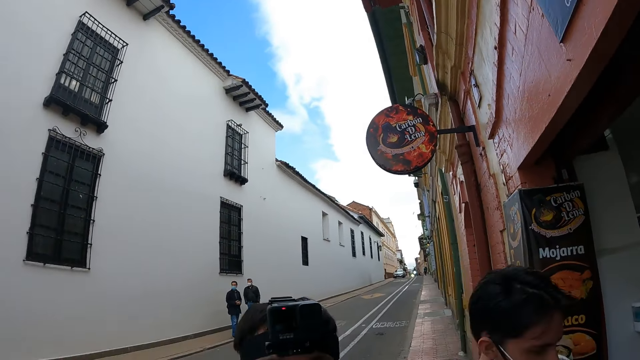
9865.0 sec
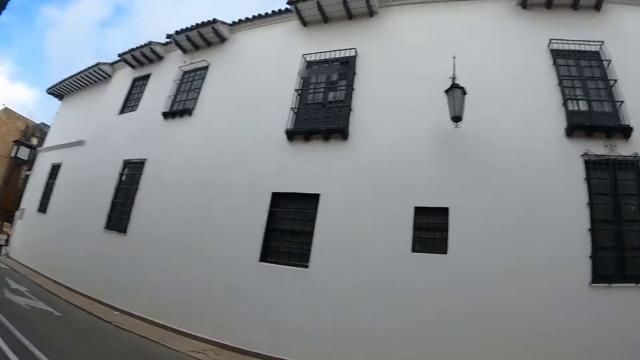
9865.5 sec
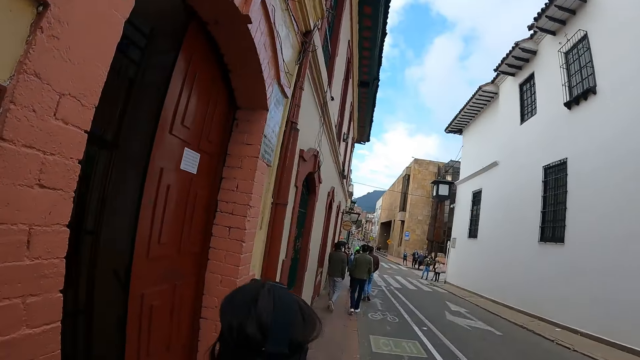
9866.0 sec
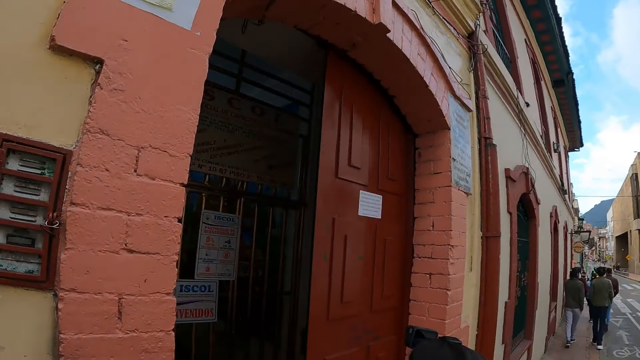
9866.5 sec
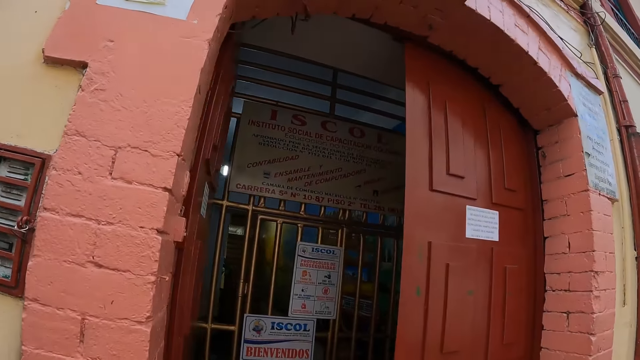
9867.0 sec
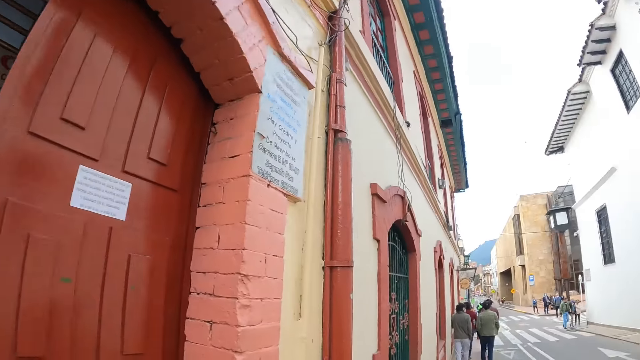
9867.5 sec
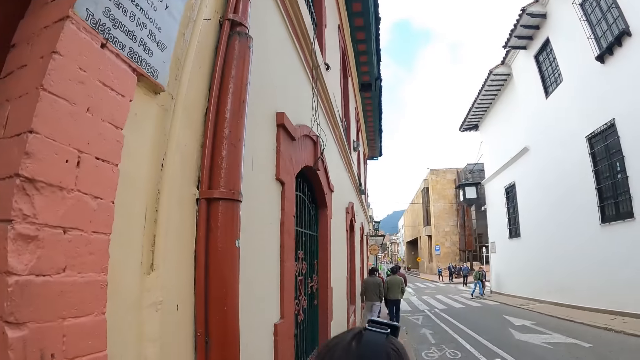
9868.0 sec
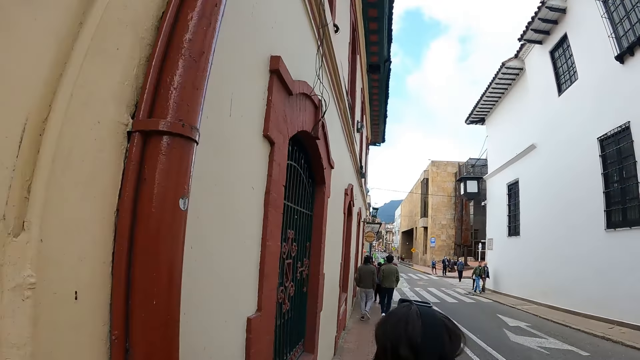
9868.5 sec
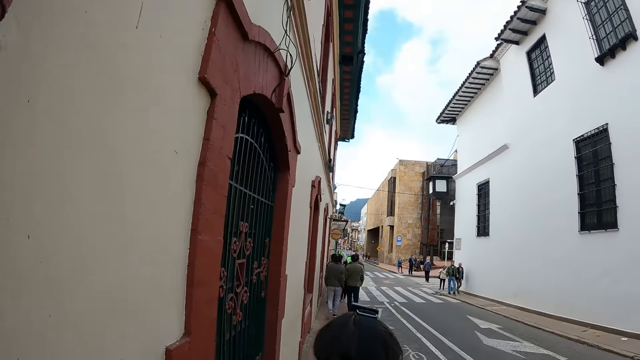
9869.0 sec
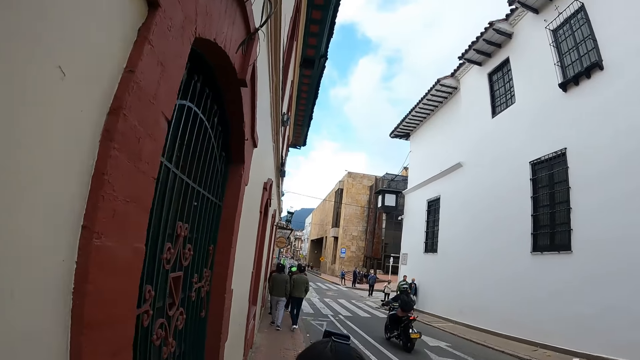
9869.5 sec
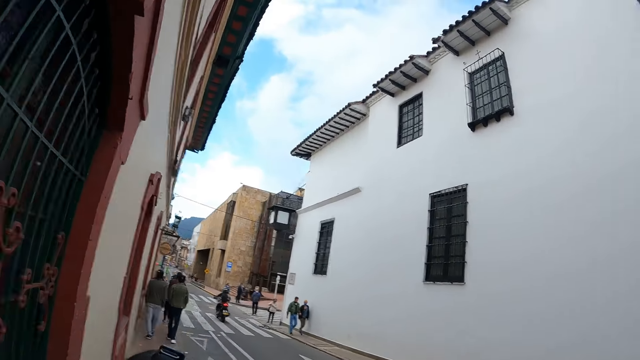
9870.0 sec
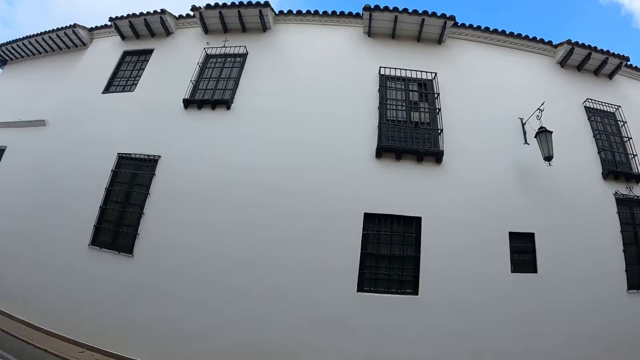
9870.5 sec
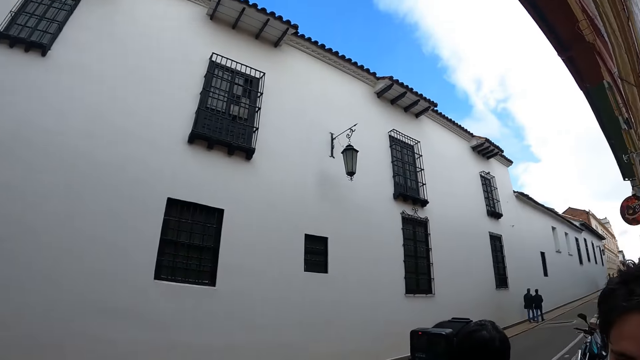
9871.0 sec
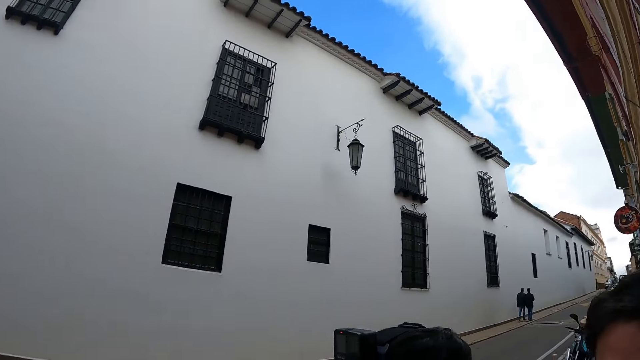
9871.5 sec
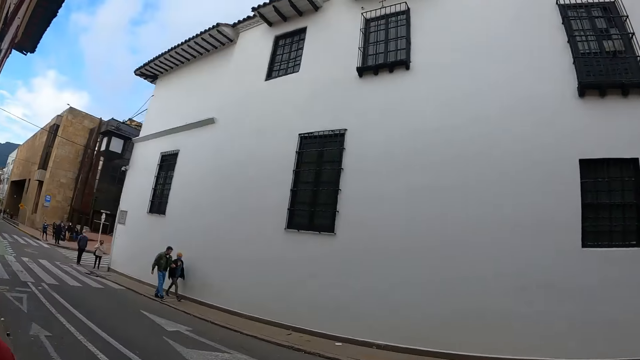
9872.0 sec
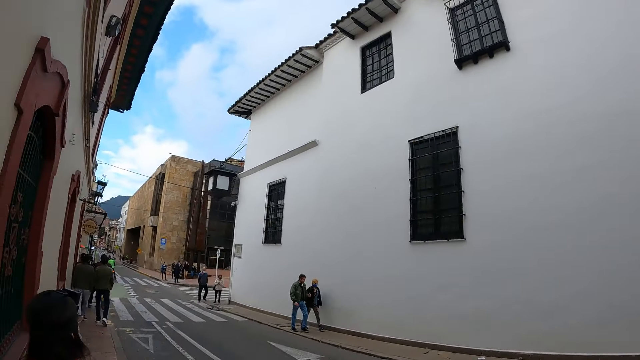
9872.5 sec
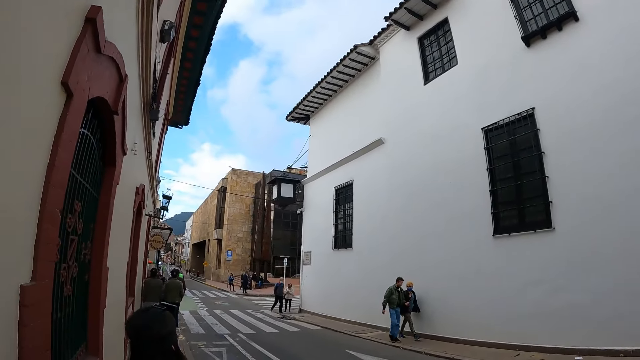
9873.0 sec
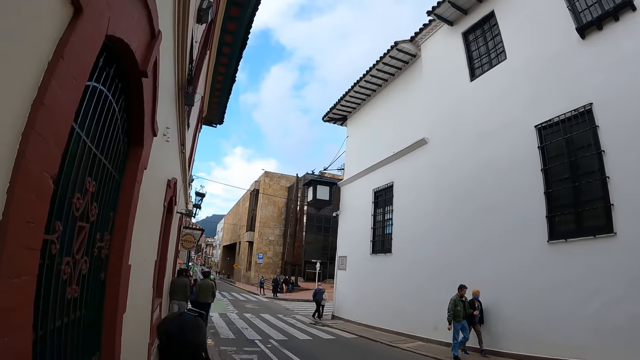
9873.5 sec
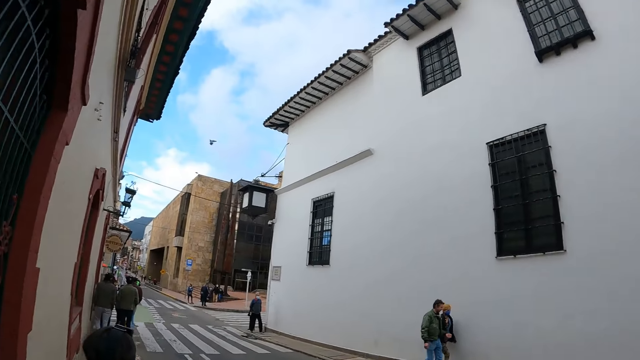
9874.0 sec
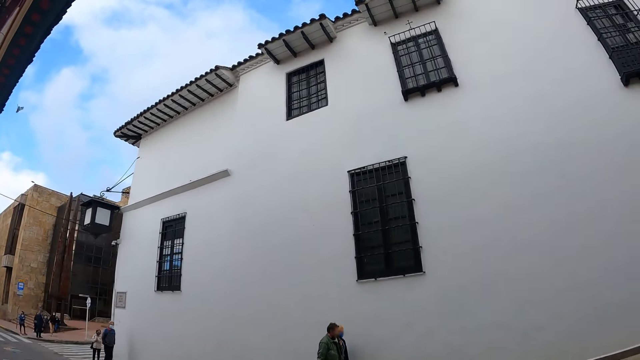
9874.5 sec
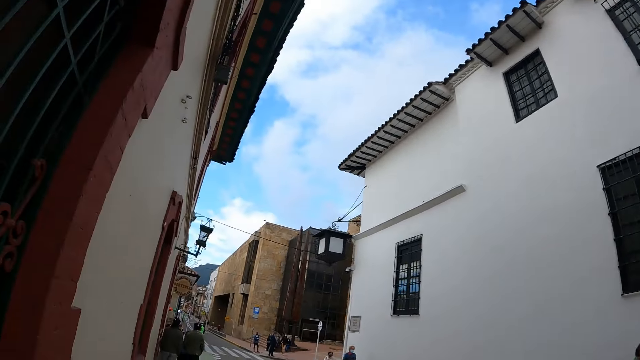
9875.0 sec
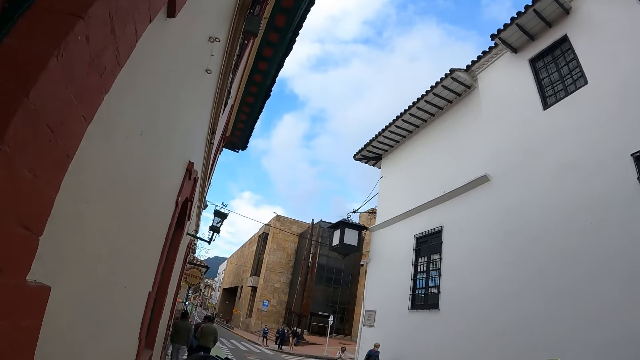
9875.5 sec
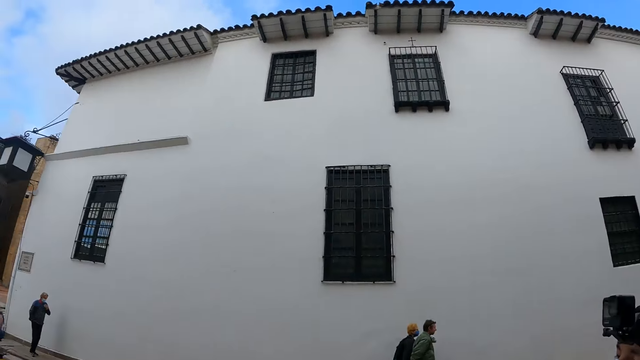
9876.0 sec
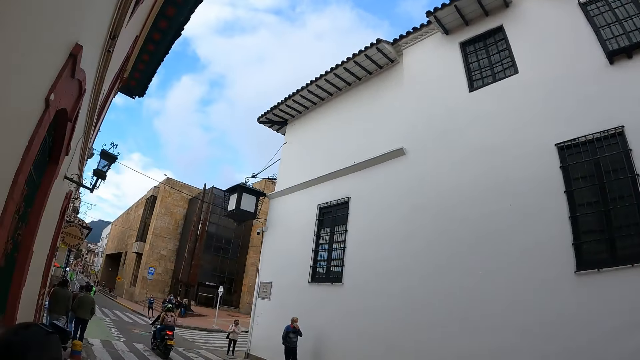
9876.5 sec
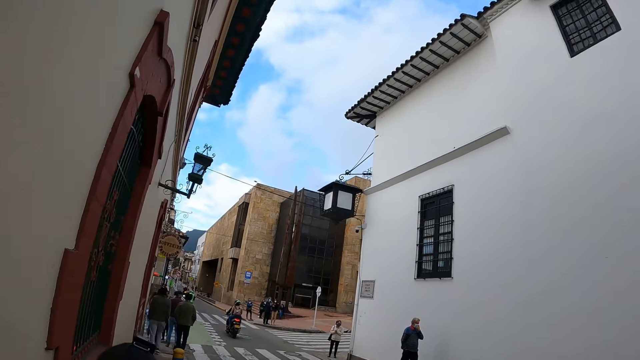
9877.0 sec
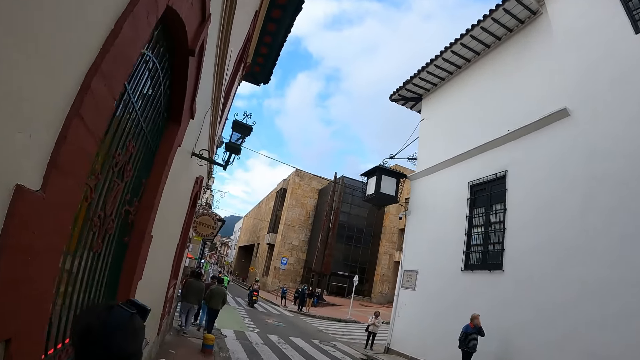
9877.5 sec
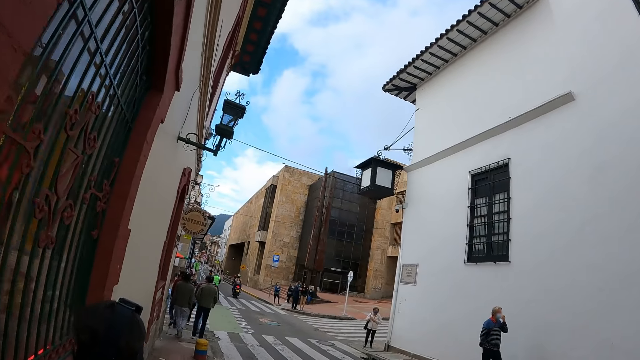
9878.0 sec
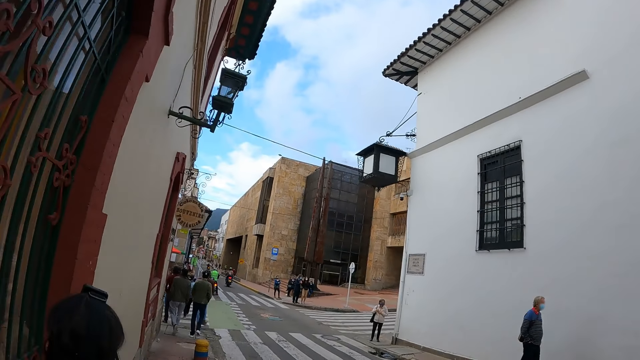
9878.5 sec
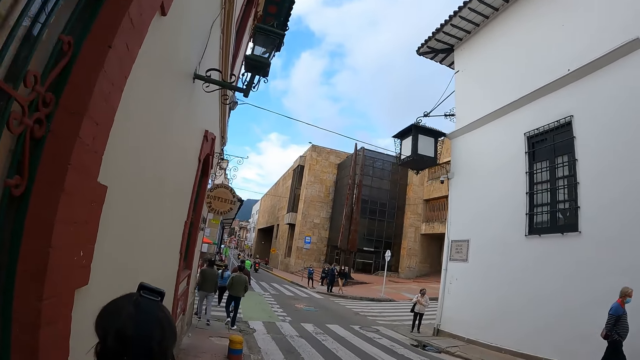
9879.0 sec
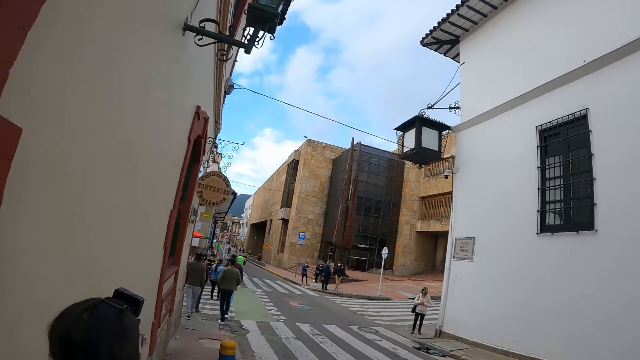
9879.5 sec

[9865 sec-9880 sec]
The camera wearer looks around the road. They walk along the road. They look around the road. They walk along the road. They look sideways.

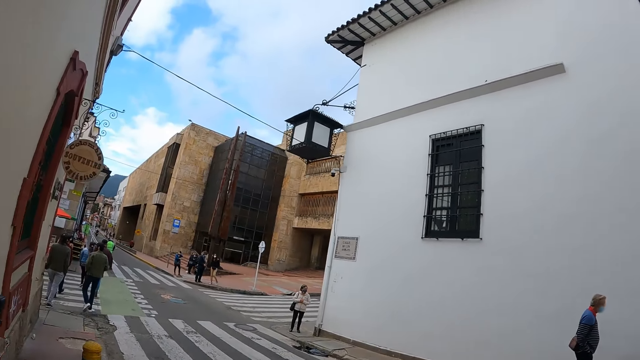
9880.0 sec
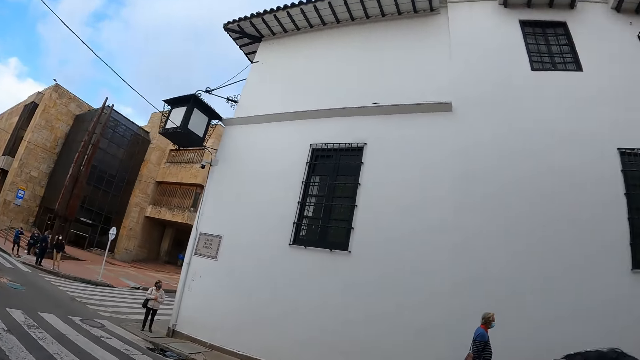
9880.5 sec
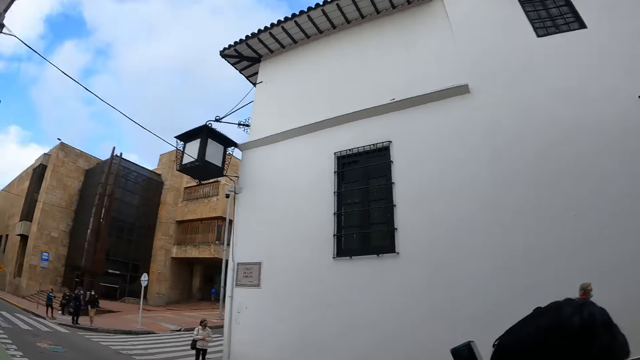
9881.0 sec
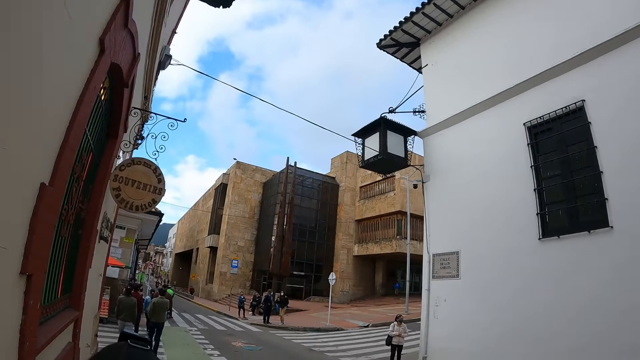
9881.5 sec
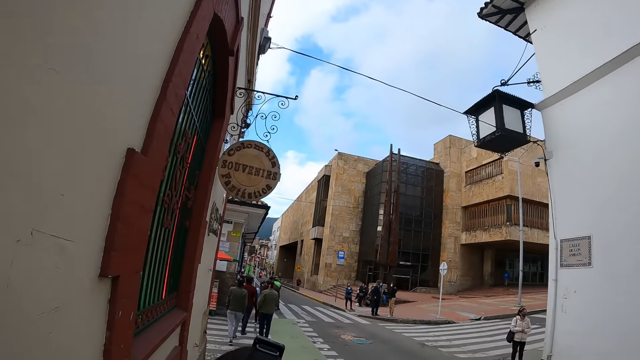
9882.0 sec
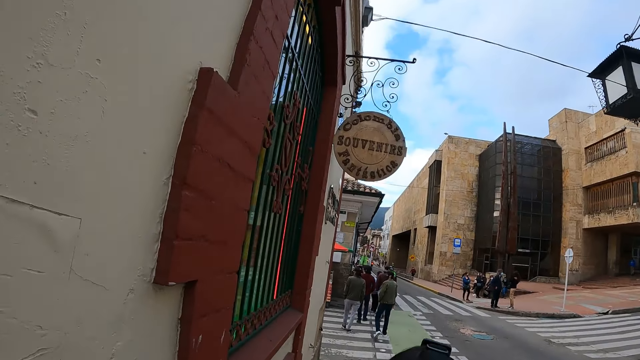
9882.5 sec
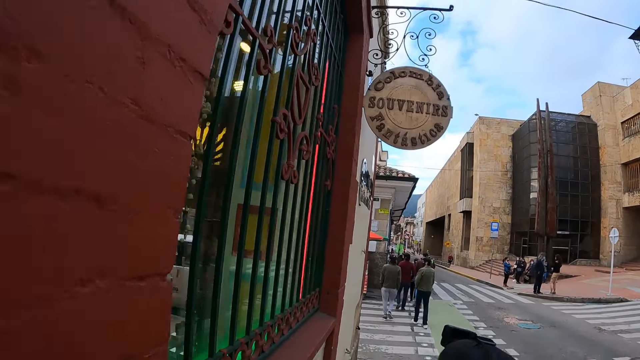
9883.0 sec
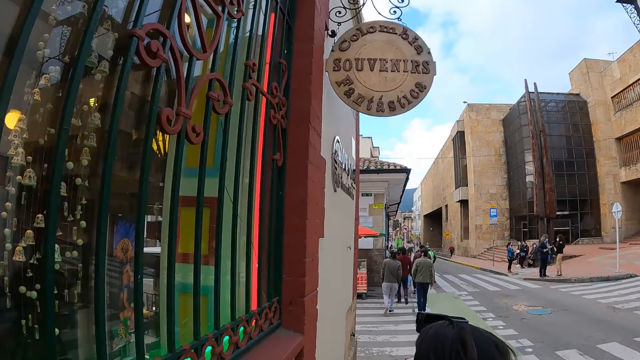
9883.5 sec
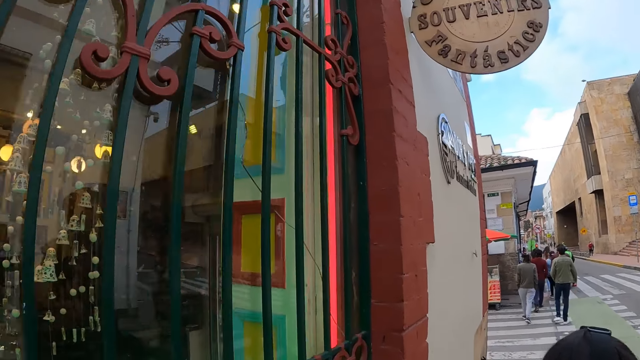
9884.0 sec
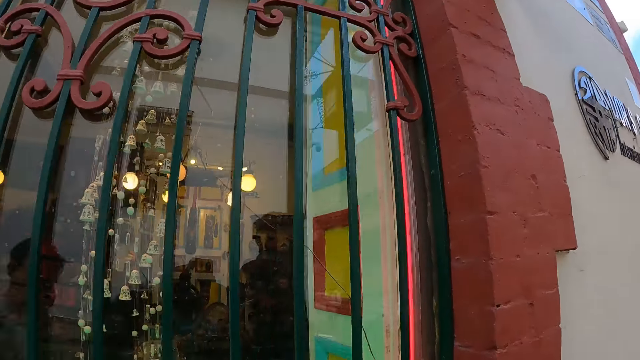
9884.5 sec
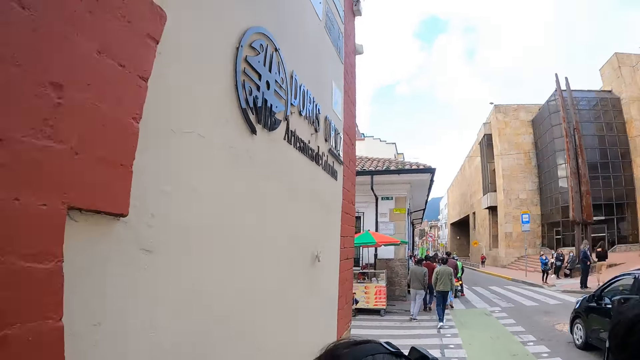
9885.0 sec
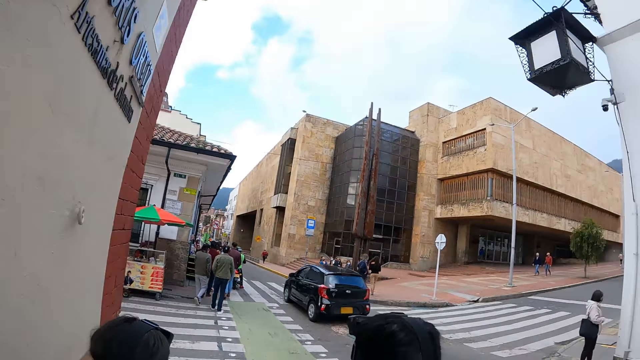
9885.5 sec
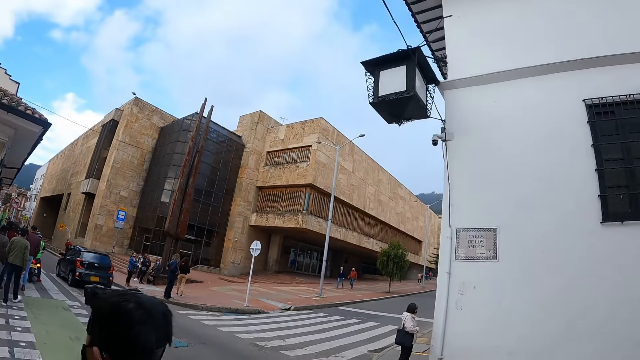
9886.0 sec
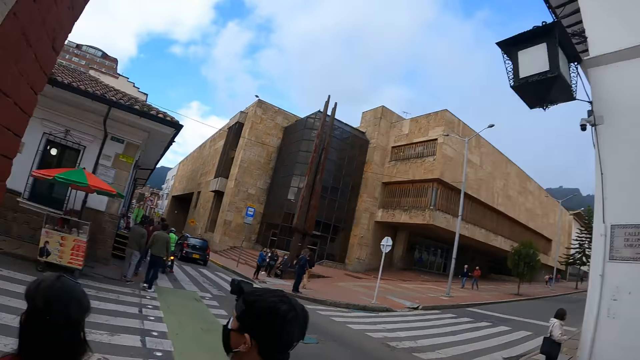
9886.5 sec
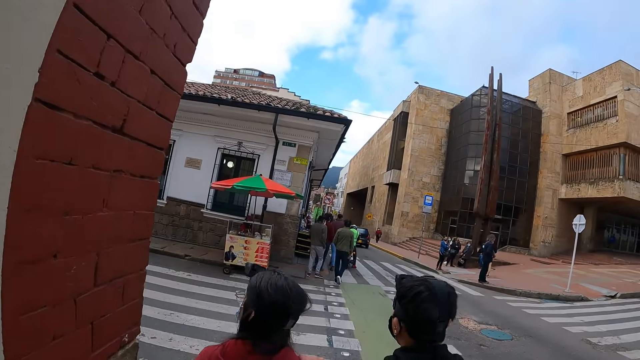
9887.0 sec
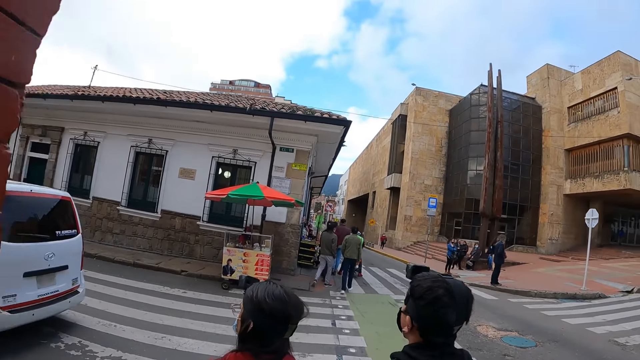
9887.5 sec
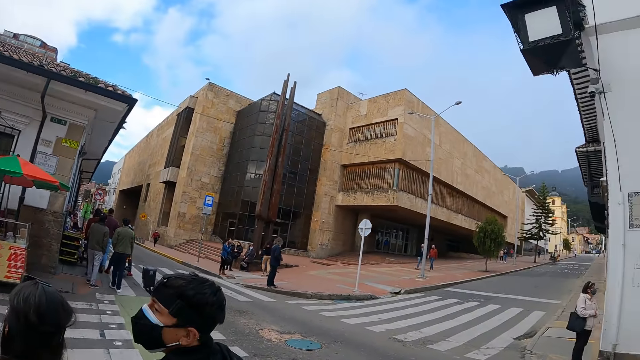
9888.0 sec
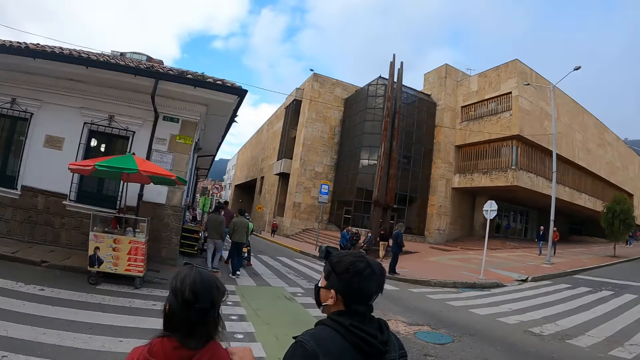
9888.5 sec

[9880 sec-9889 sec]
The camera wearer looks in front. They walk in front.
